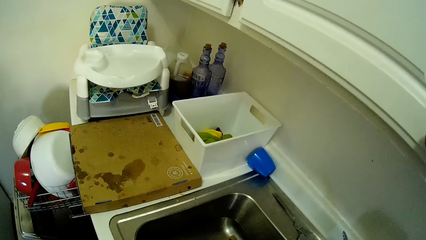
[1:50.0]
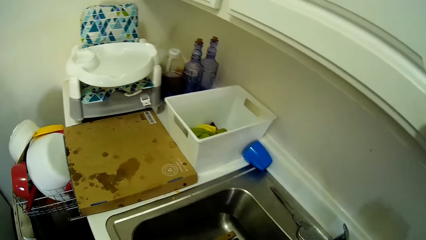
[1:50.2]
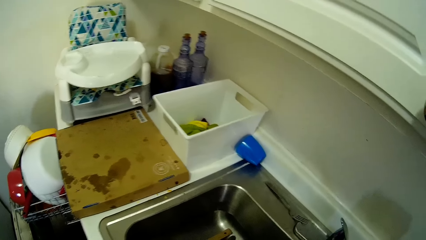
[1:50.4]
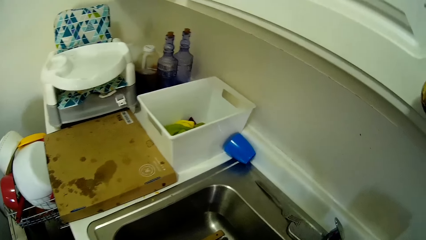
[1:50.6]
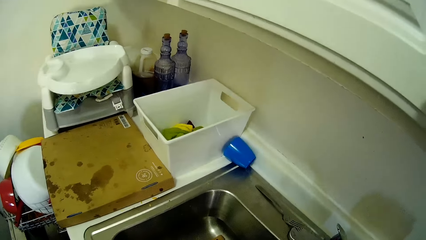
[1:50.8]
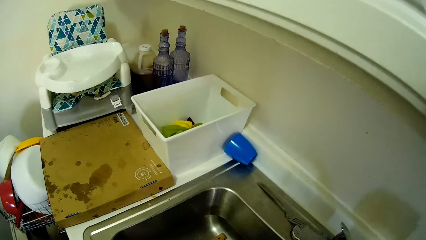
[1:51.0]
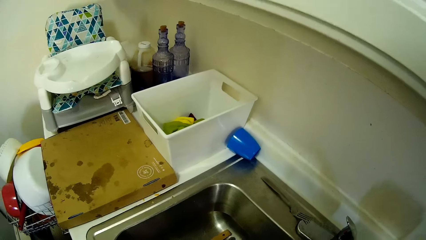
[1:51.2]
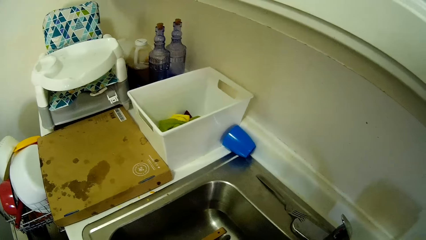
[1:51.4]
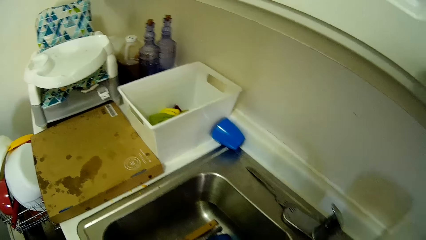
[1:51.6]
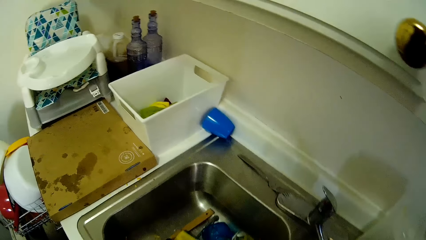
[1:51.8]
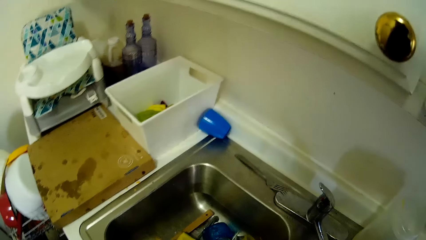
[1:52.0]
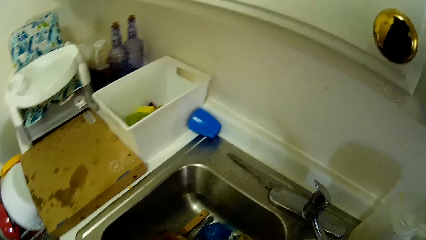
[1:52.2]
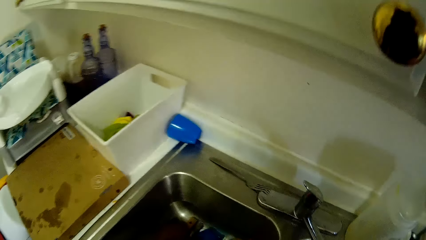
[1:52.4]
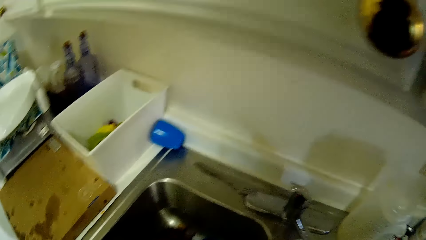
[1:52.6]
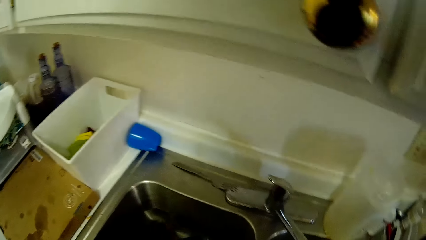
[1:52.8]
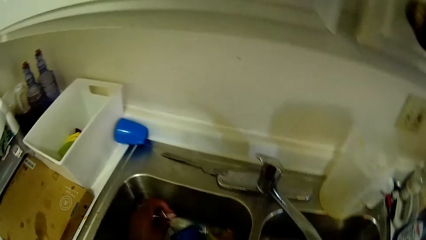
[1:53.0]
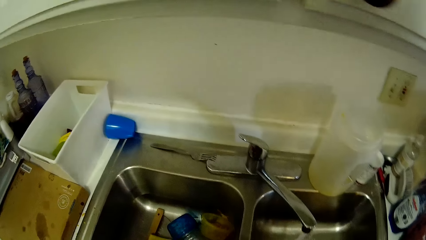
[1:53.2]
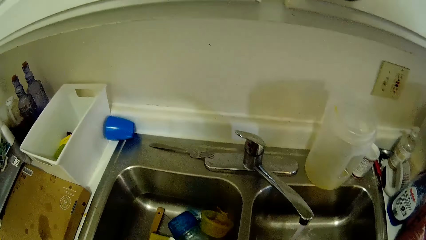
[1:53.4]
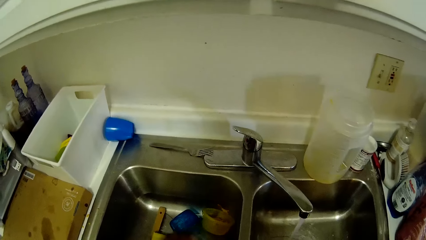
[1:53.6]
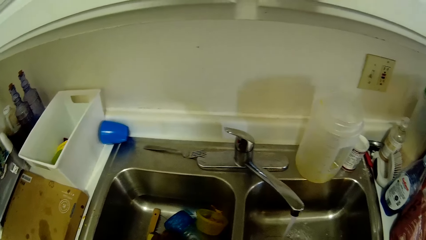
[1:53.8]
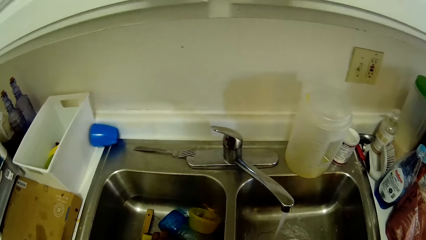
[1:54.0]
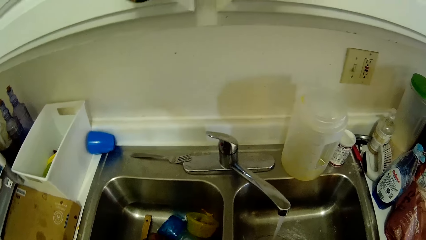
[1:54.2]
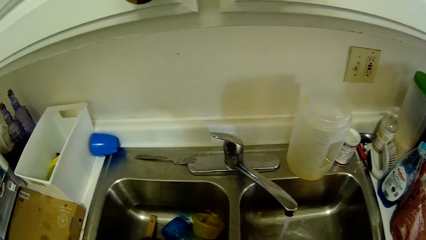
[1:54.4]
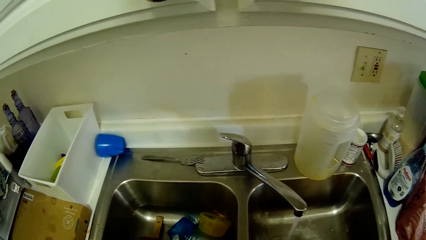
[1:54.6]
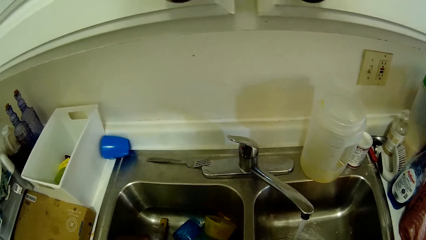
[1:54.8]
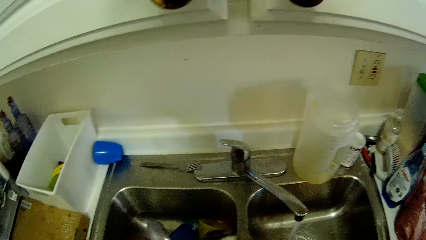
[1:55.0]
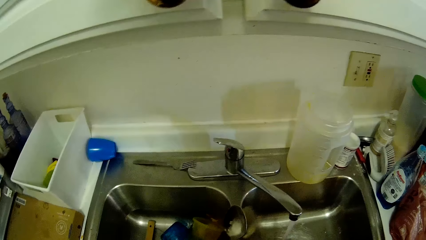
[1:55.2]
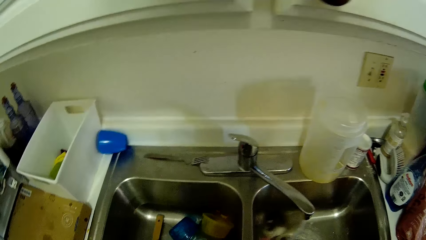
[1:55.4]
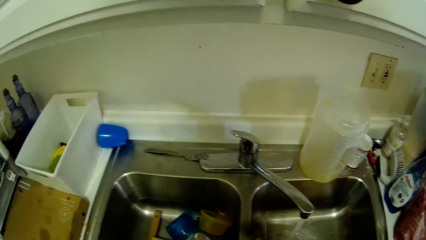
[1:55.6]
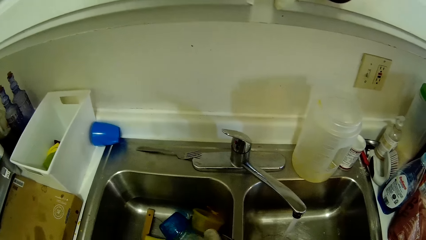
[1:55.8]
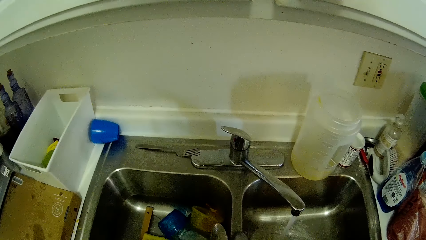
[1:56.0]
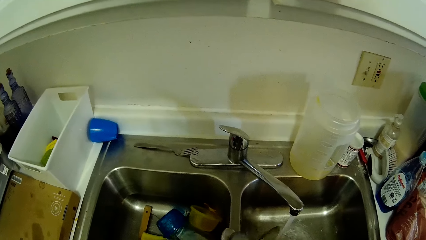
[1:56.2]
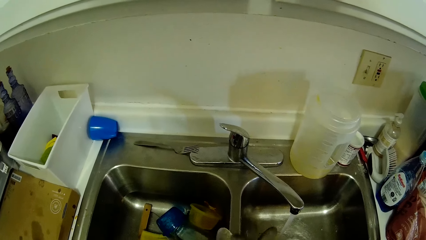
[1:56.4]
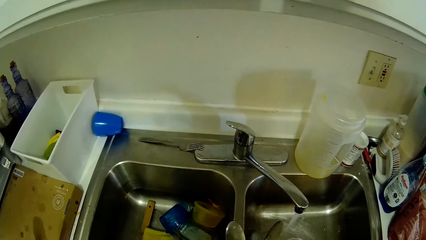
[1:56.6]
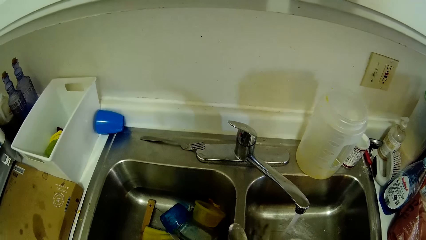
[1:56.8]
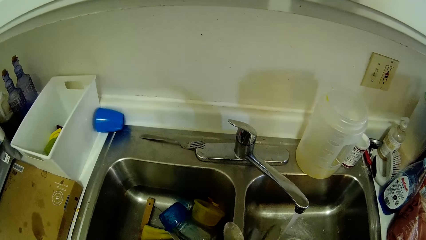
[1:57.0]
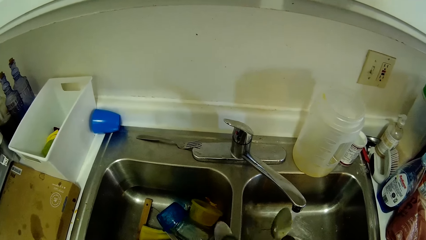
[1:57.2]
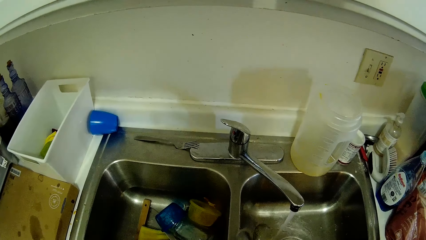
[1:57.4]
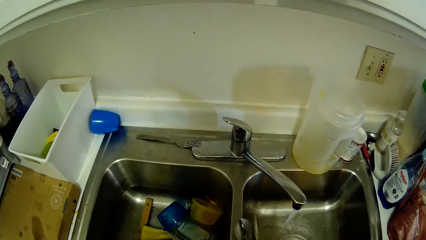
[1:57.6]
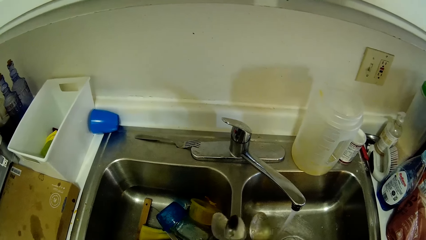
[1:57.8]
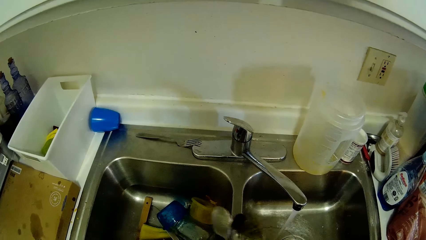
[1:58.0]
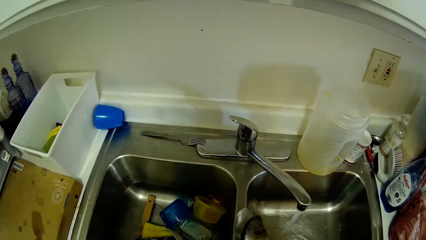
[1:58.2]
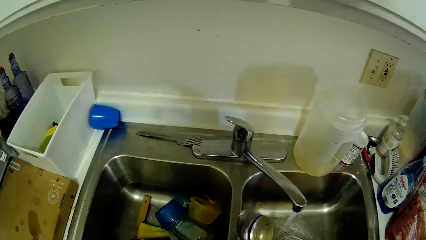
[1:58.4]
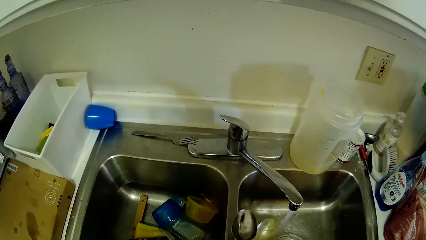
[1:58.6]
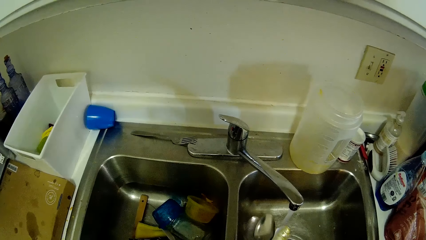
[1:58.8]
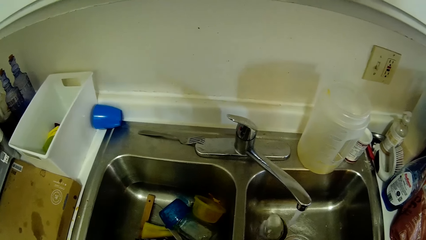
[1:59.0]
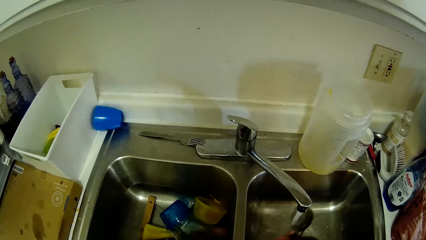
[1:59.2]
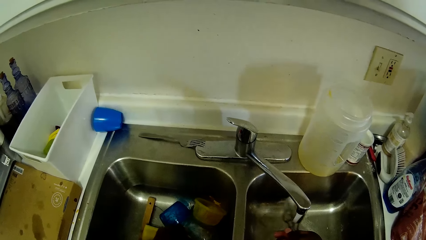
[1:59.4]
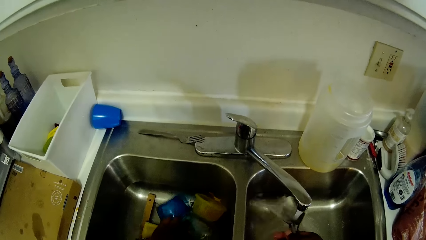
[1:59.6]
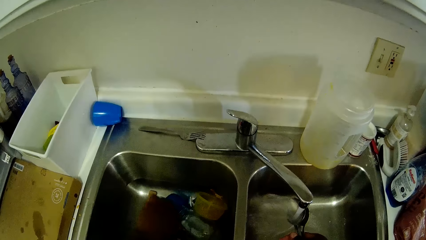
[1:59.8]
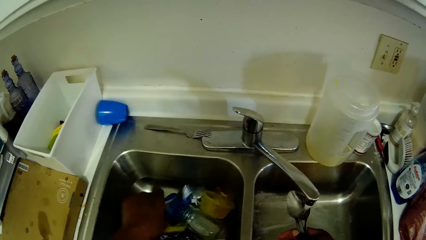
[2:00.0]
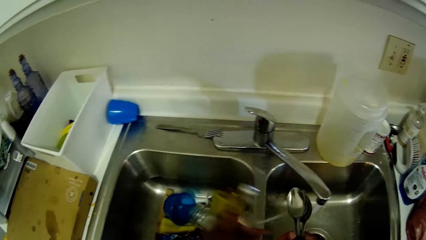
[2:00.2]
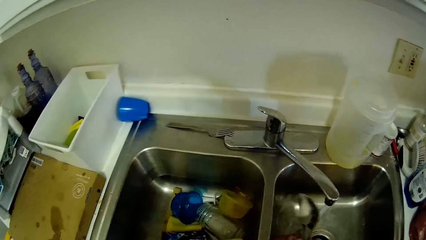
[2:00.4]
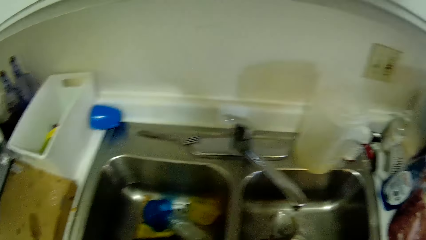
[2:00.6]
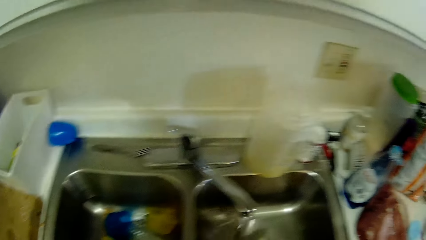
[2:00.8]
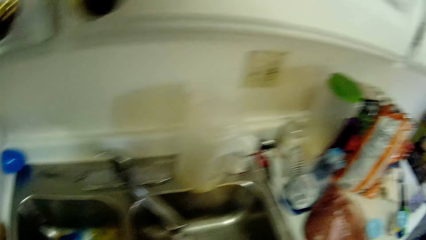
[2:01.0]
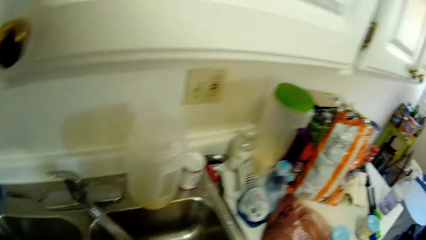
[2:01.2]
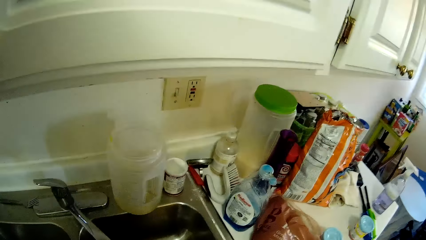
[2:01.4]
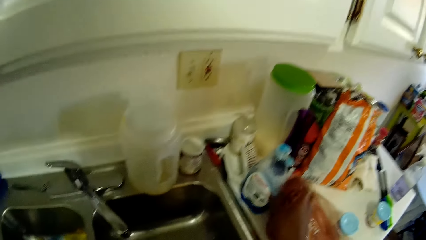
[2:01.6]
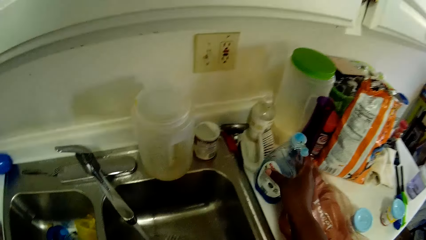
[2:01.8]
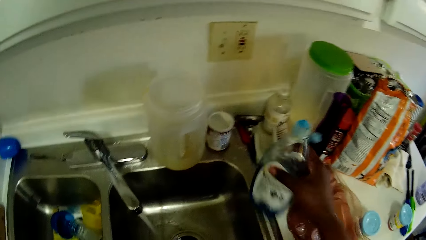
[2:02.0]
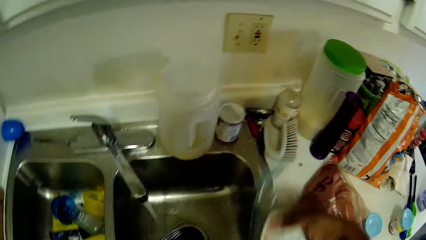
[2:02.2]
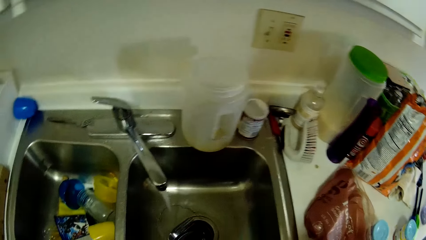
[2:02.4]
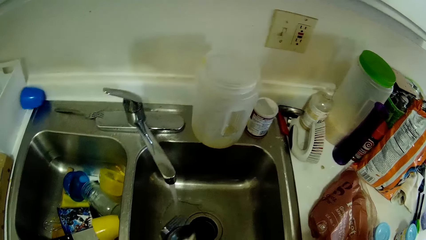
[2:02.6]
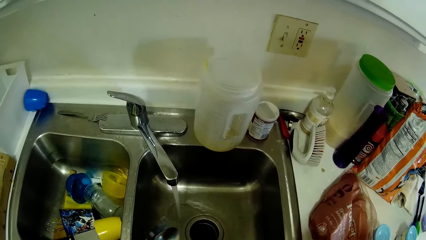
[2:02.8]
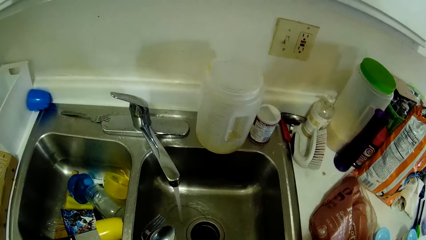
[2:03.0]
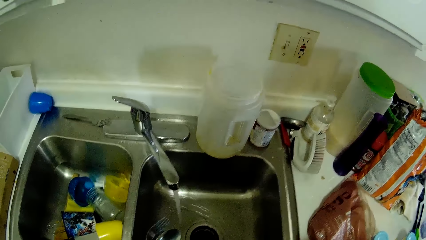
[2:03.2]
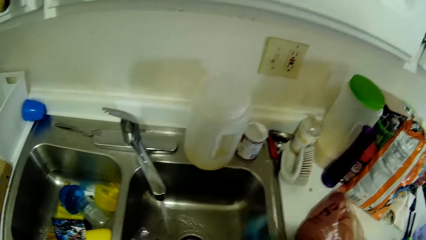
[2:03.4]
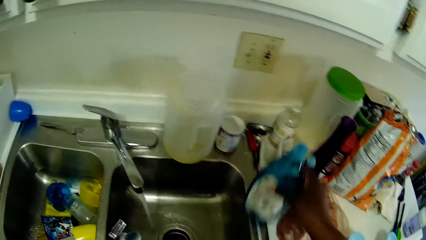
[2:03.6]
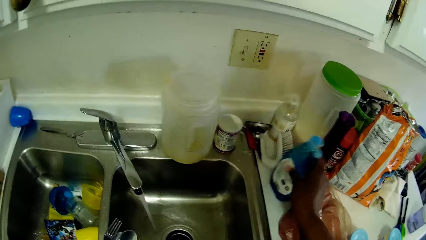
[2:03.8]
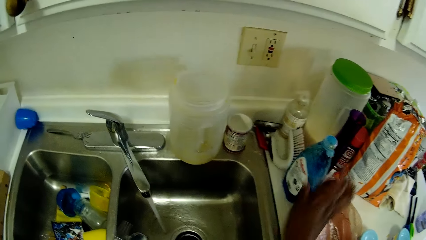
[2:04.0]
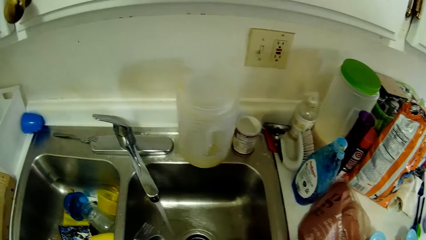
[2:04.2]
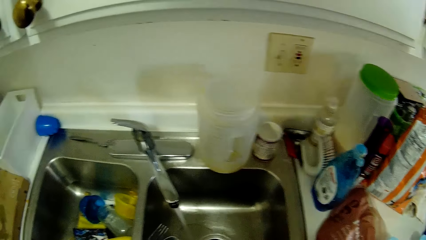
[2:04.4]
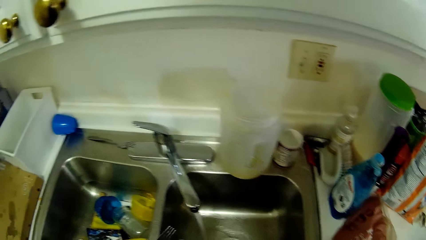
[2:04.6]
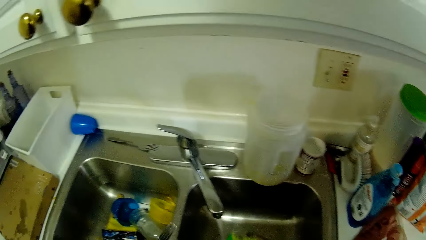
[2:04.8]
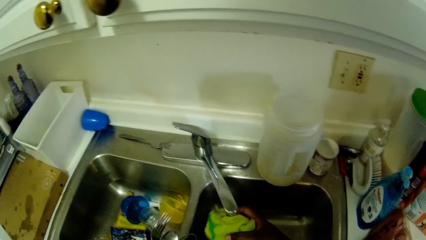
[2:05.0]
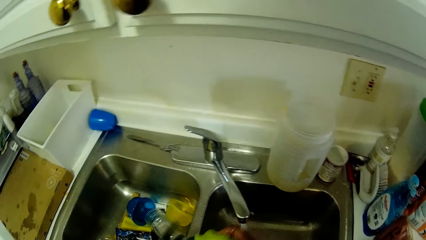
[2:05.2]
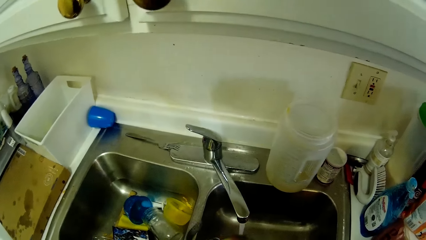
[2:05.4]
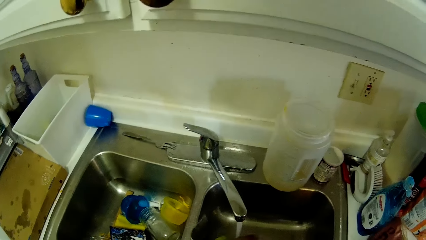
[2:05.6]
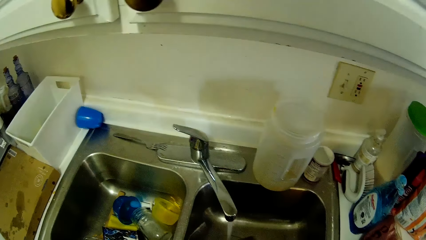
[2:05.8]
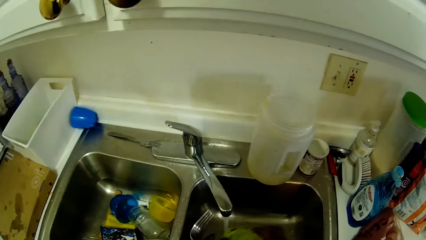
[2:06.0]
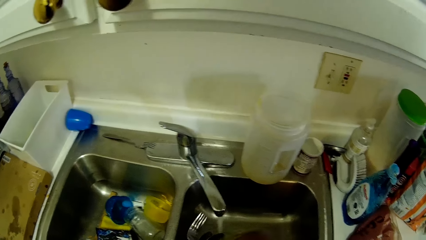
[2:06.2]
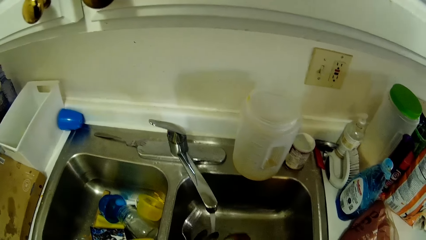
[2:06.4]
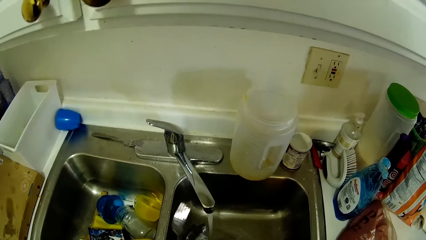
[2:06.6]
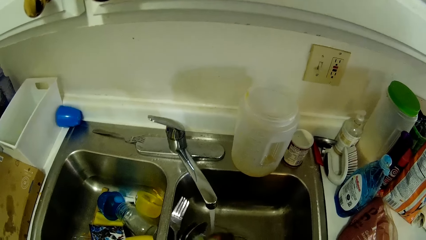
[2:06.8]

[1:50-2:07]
The camera wearer picks some spoons with her left hand in the left side of the sink. She picks the spoons from the sink. She passes the spoons from her left hand to her right hand. She rinses the spoons in her right hand in the right side of the sink. She picks up a fork with her left hand in the left side of the sink. She passes the fork from her left hand to her right hand. She picks the soap or detergent from the countertop with her right hand. She pours the detergent on the spoons. She drops the soap on the countertop with her right hand. She washes the spoons and the fork in her left hand with the sponge in her right hand in the right side of the sink.
